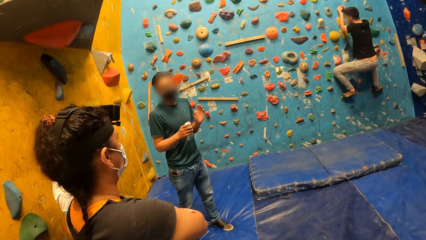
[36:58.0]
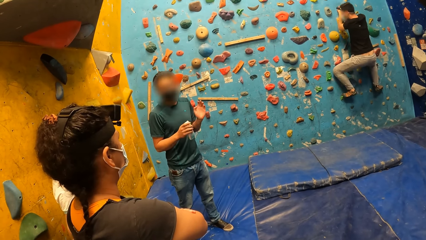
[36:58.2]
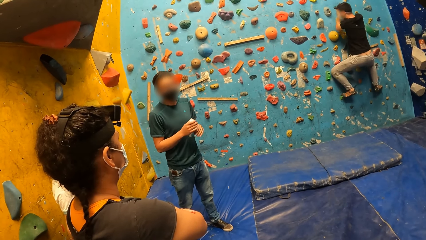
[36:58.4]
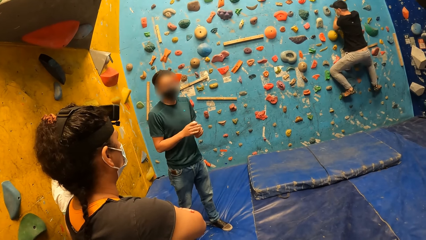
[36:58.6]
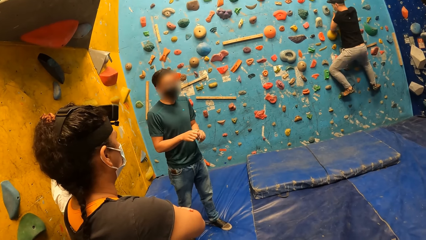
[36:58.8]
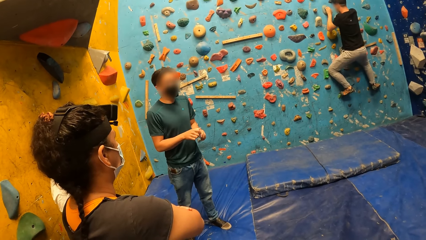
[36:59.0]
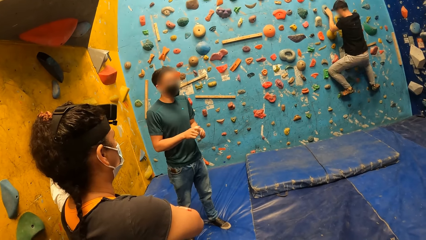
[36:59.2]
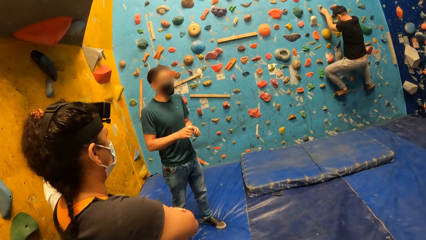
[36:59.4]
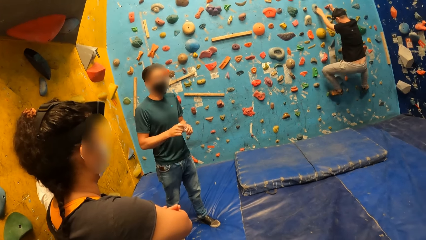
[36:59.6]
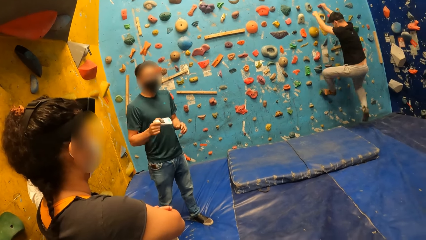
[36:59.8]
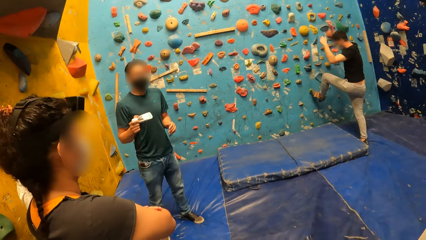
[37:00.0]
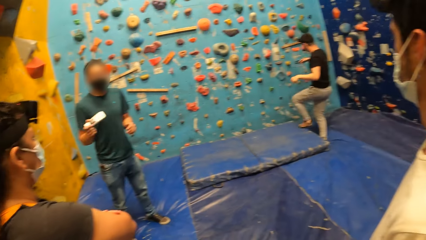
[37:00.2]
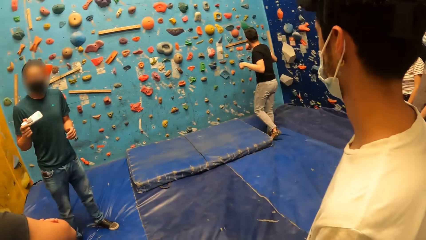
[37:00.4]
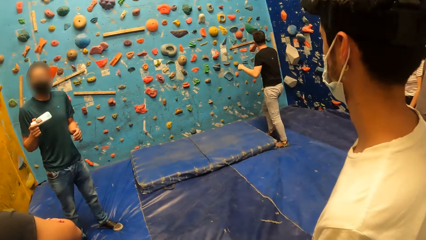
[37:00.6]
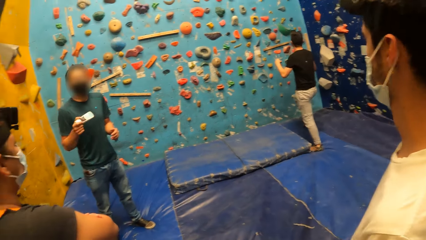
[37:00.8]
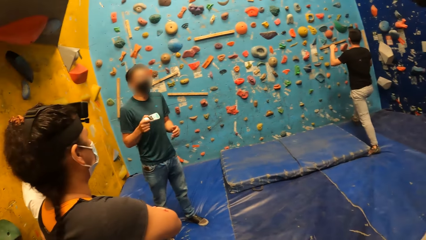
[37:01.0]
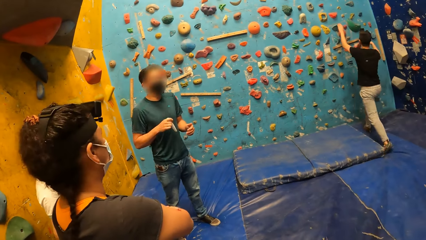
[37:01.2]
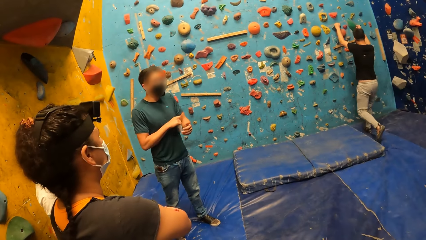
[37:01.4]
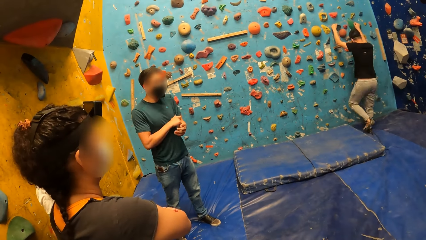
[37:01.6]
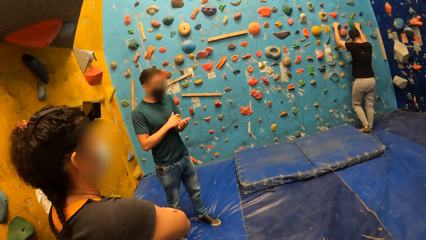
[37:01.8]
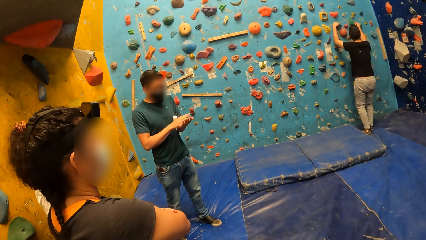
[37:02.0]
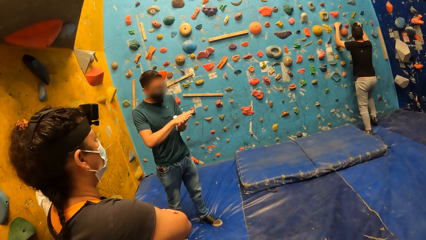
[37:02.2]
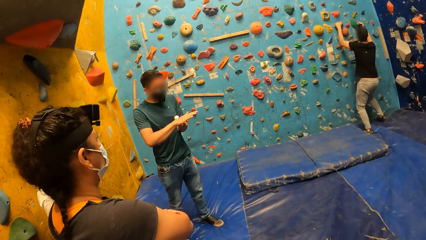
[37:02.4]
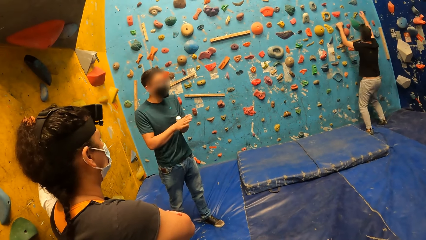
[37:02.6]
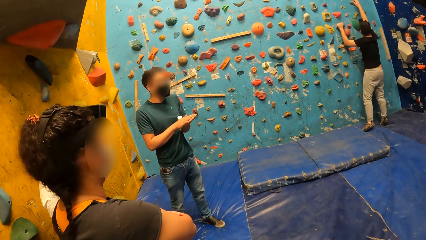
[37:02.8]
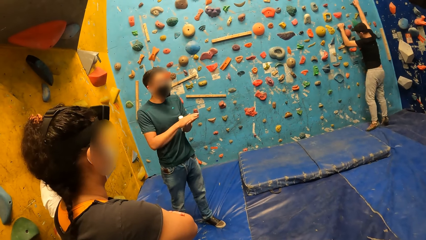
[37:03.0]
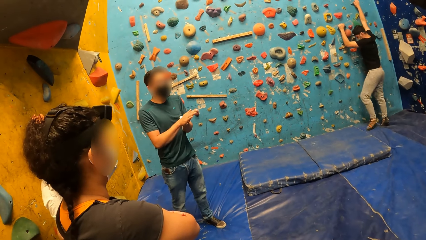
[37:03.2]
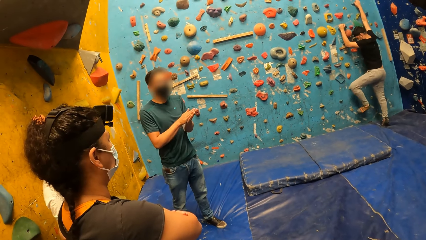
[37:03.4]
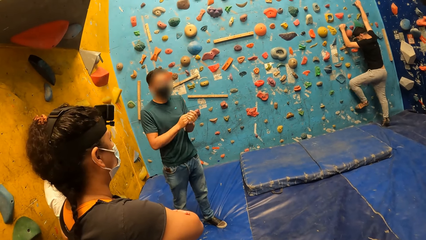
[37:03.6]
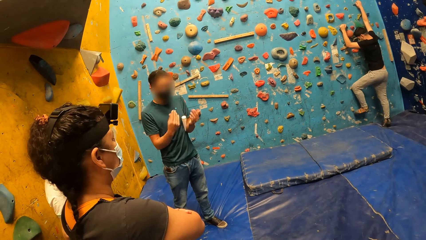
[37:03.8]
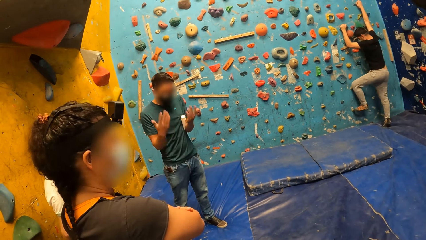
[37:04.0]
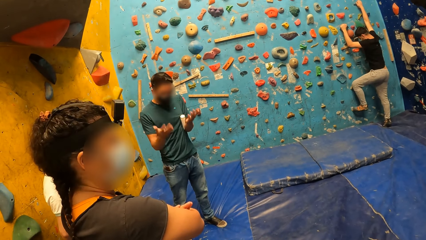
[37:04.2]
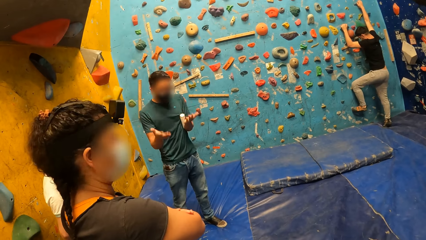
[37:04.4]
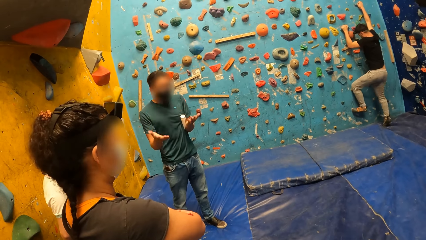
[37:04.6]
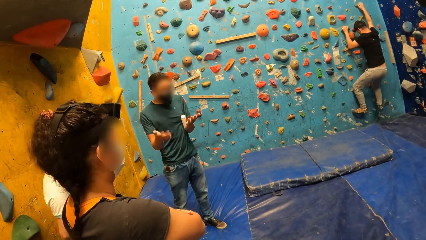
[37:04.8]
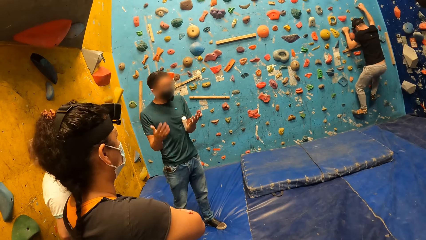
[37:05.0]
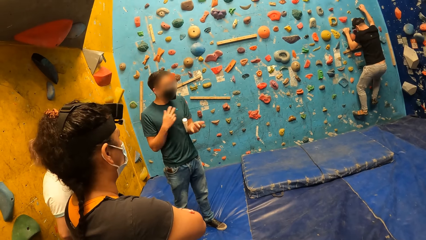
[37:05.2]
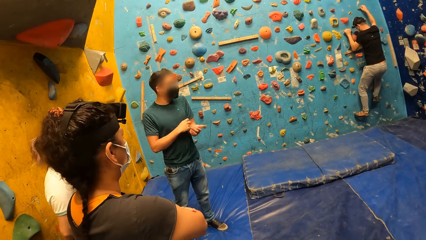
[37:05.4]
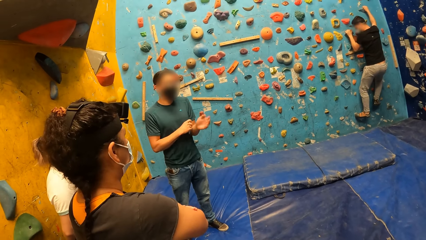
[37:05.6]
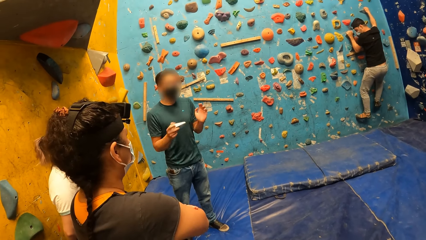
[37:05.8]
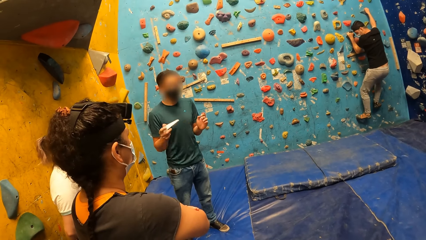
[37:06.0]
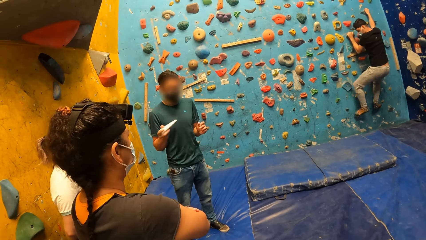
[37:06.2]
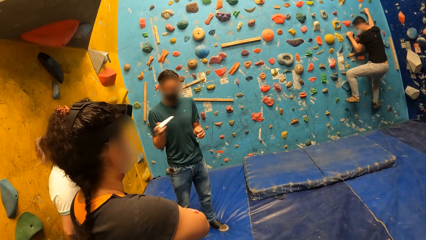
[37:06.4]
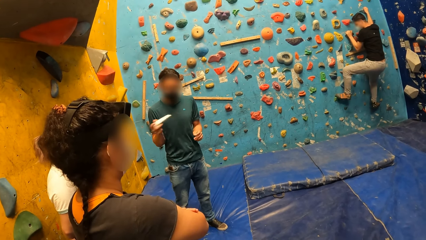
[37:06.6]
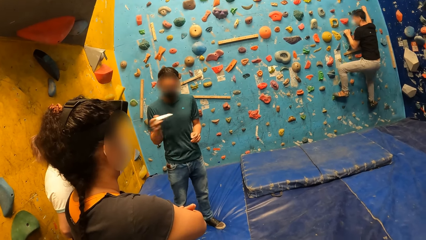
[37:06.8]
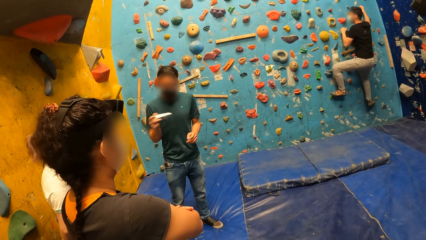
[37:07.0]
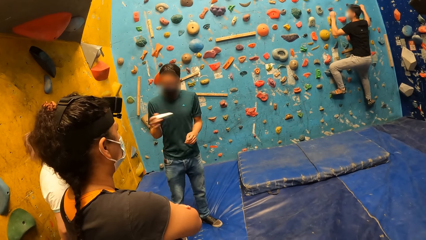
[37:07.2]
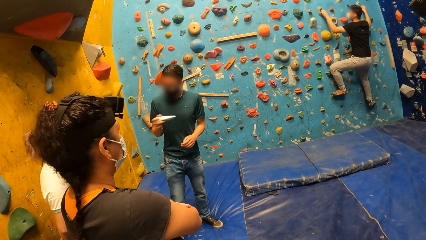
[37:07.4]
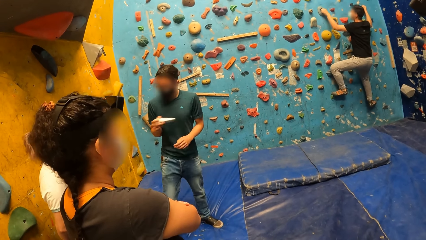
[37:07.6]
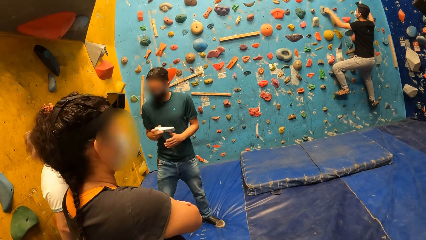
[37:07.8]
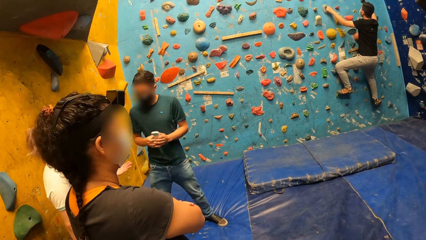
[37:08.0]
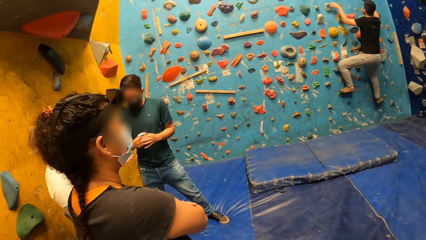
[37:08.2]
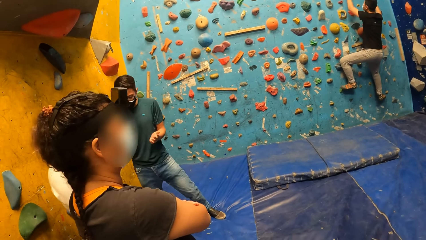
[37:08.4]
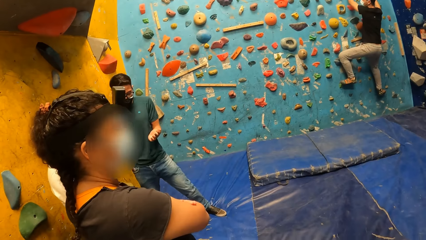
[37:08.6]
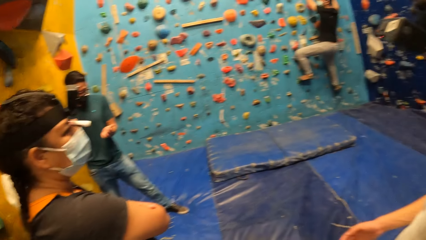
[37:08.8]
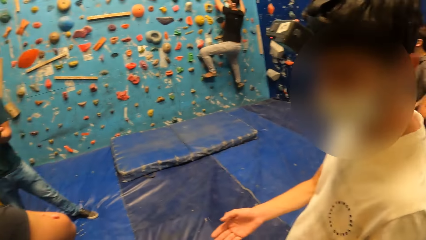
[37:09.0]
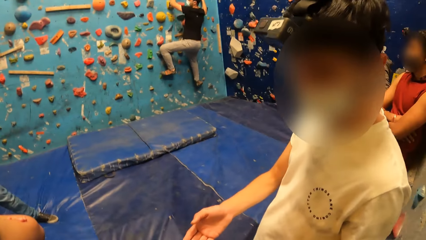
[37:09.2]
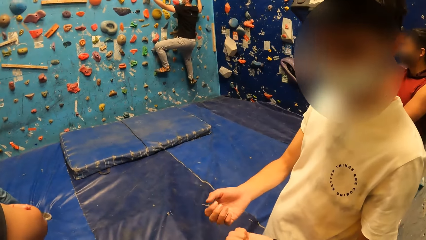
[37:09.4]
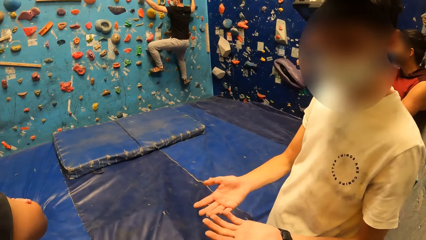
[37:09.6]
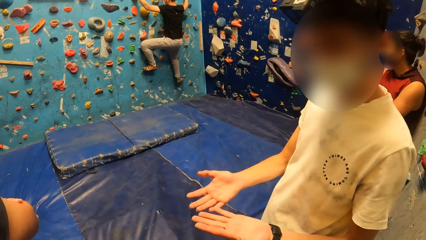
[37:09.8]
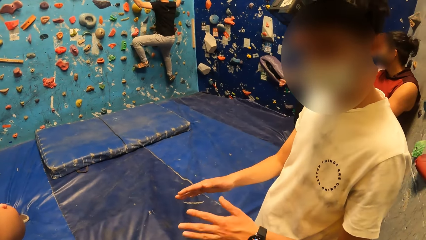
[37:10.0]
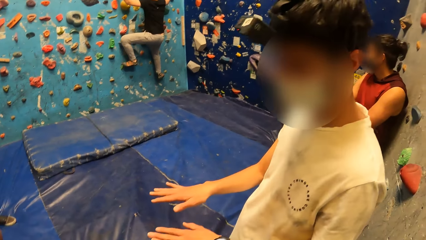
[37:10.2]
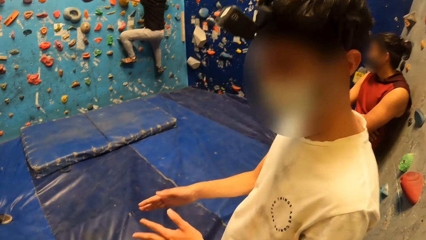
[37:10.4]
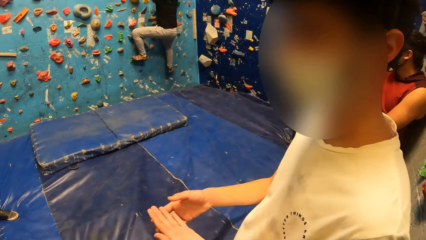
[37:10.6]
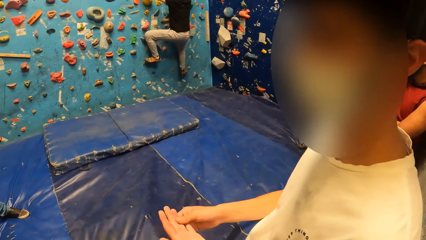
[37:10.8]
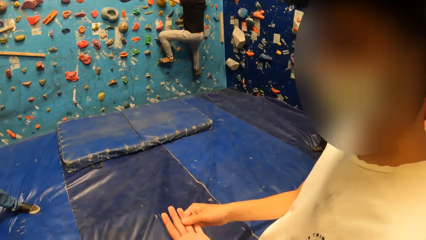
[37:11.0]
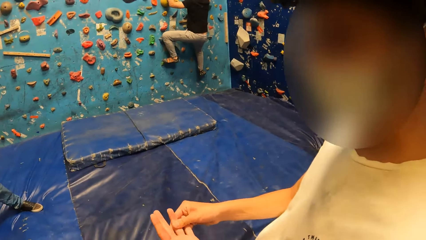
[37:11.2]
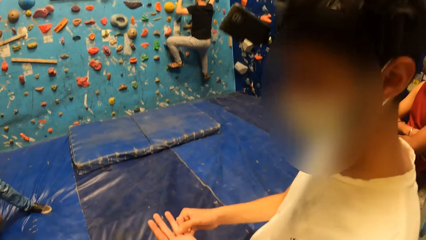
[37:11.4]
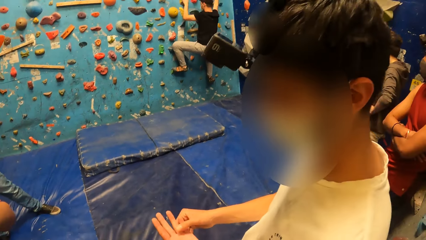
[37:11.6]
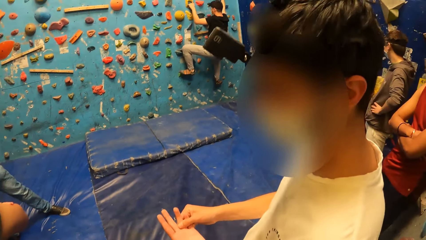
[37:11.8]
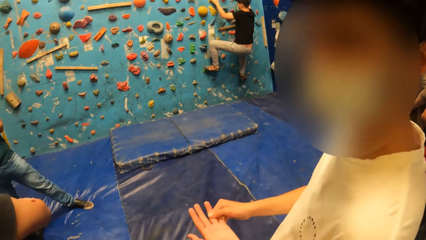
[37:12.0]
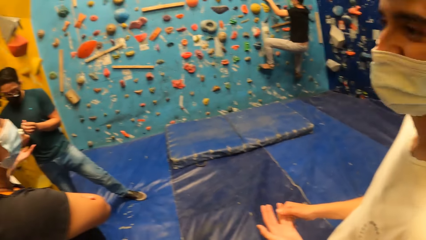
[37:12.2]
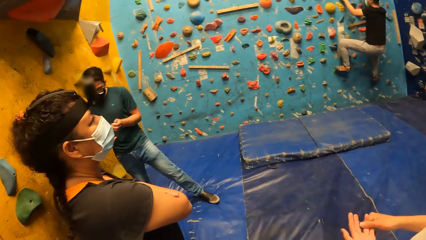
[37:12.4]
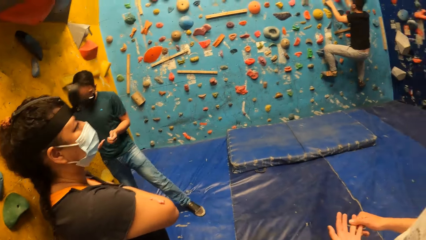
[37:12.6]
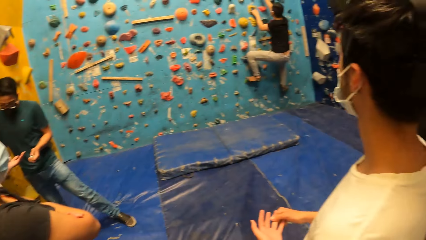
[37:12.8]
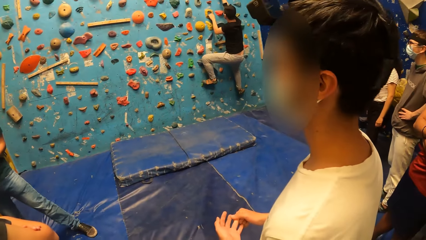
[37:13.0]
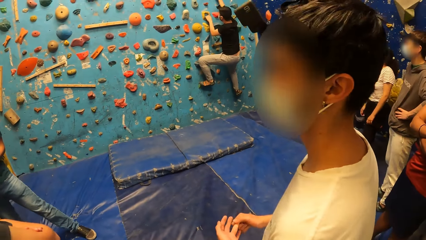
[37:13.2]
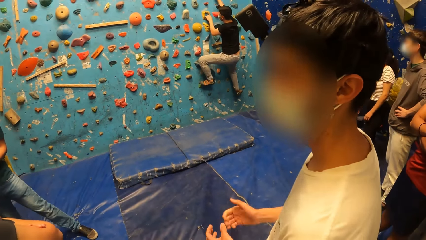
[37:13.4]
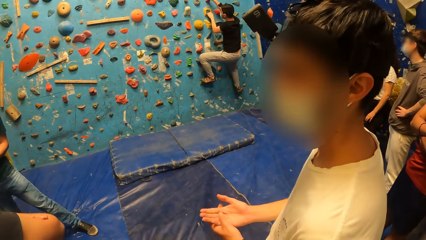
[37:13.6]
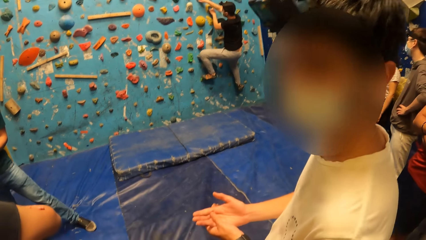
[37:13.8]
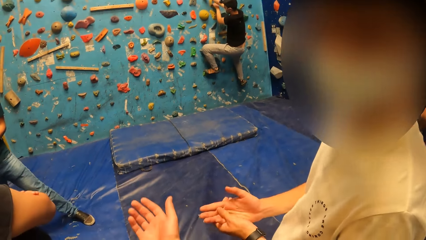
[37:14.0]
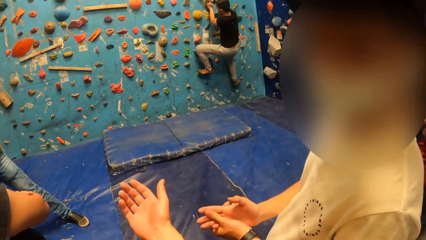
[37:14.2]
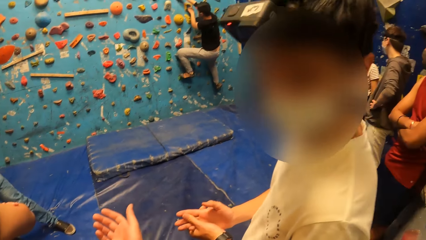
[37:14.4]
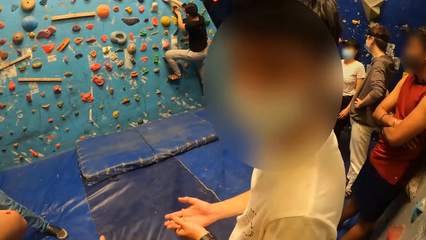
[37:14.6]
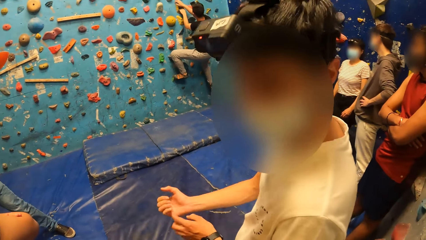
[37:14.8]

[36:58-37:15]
The instructor holds the container with both hands. The instructor shakes the container in his right hand. A man falls from the bouldering wall. The instructor rubs his palms against one another. The man climbs the bouldering wall. The instructor shakes the container in his right hand. Another man converses with the camera wearer.
